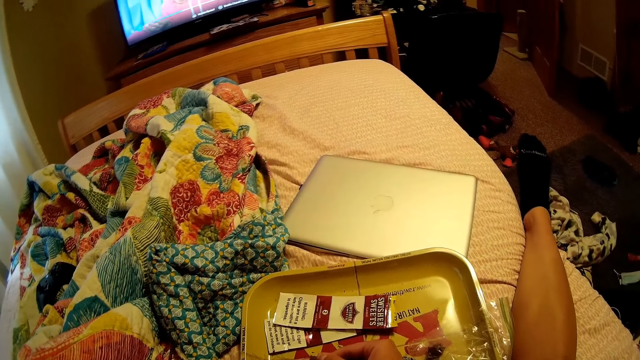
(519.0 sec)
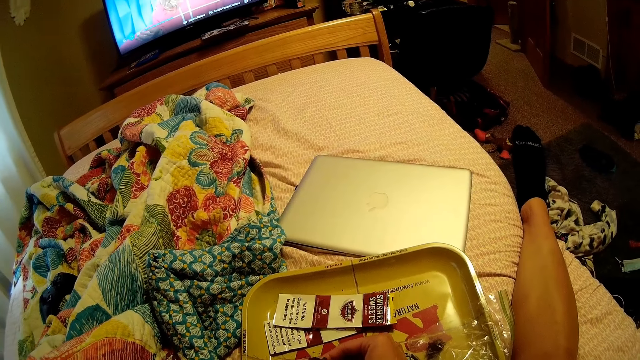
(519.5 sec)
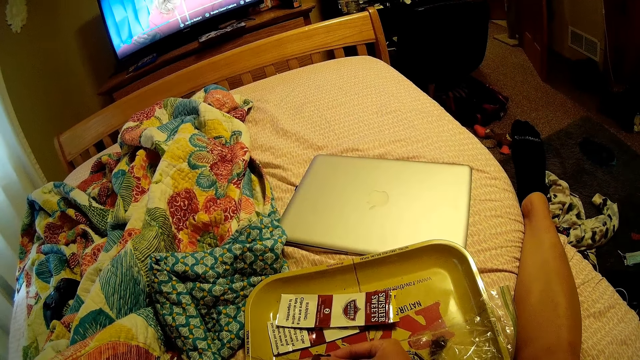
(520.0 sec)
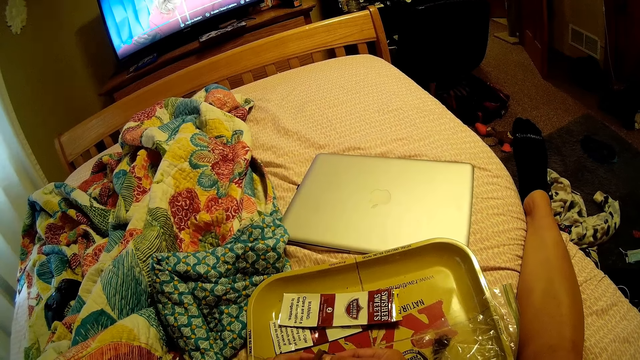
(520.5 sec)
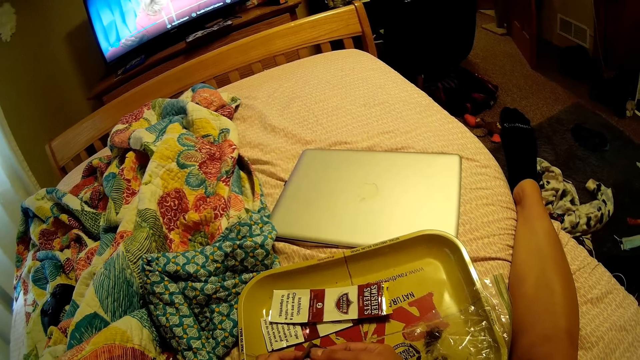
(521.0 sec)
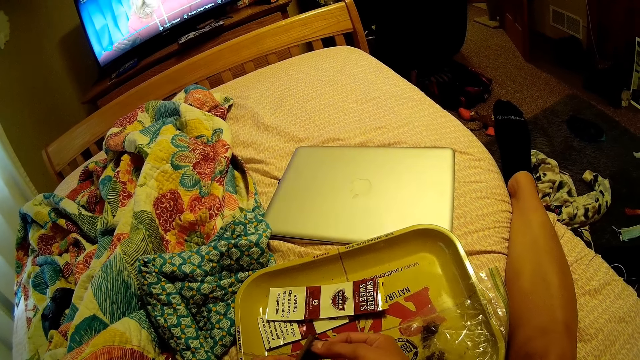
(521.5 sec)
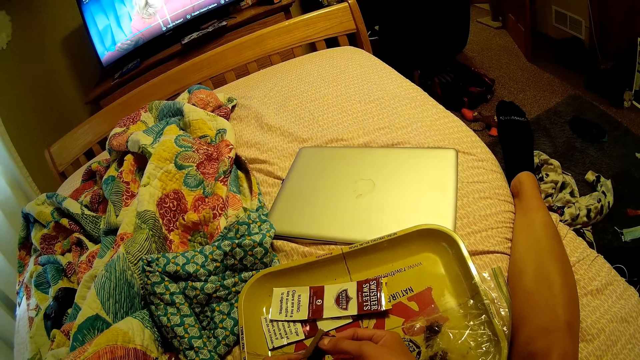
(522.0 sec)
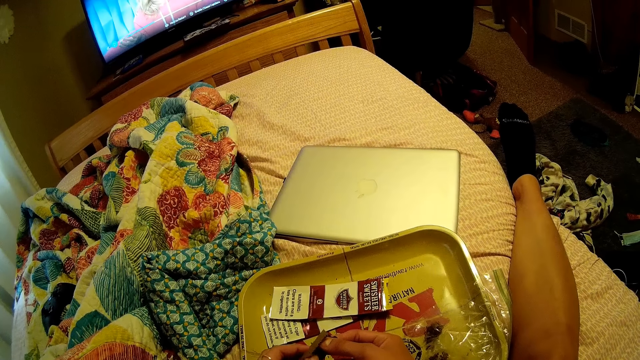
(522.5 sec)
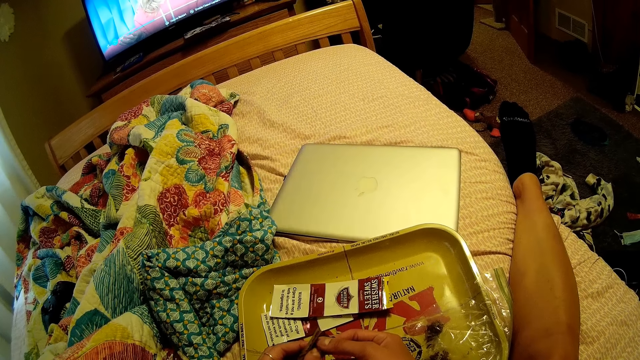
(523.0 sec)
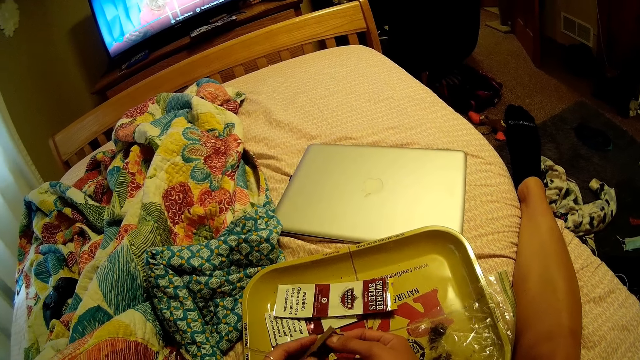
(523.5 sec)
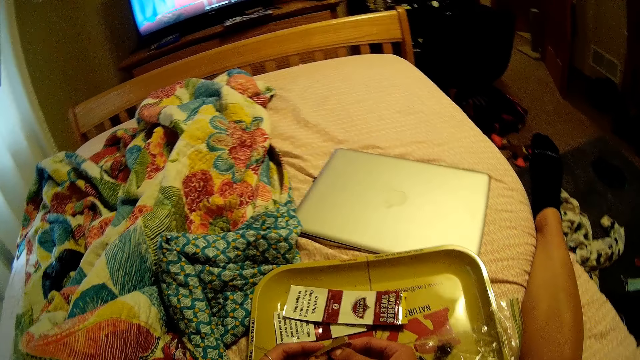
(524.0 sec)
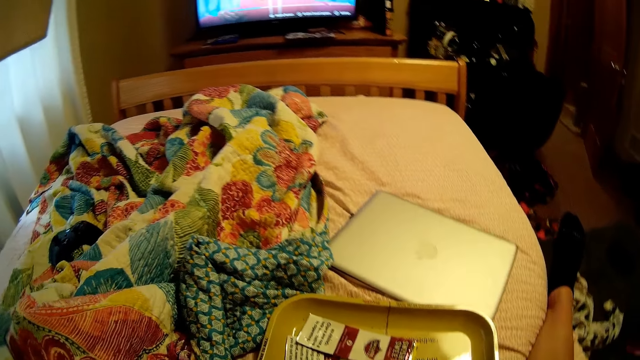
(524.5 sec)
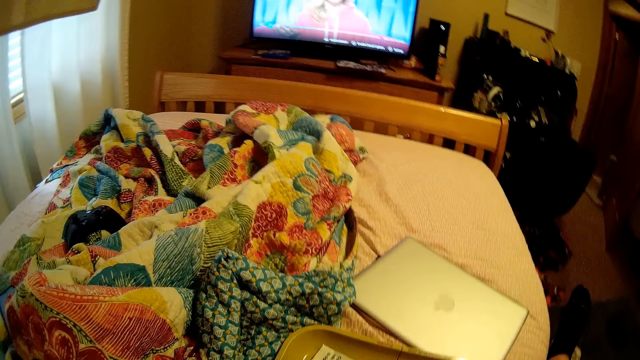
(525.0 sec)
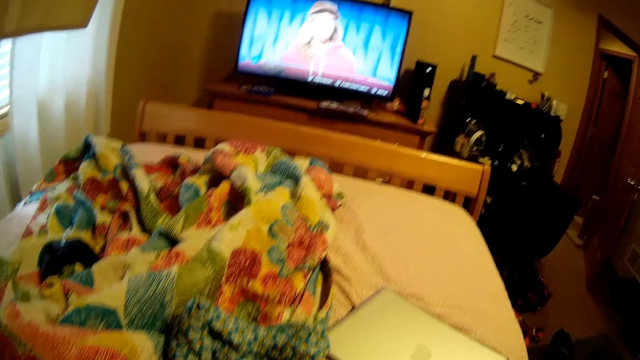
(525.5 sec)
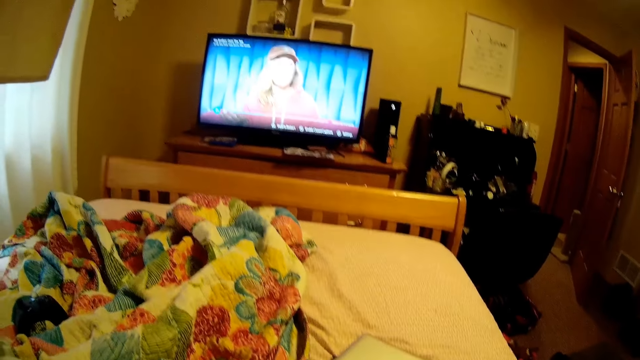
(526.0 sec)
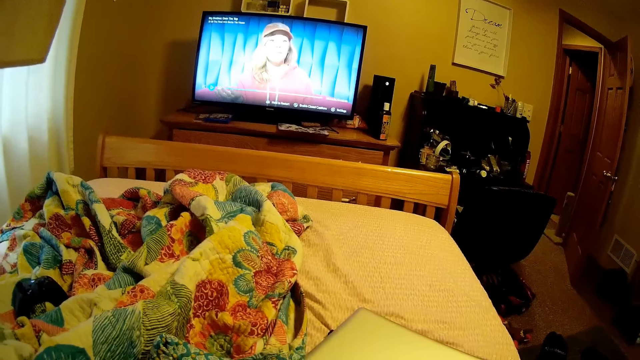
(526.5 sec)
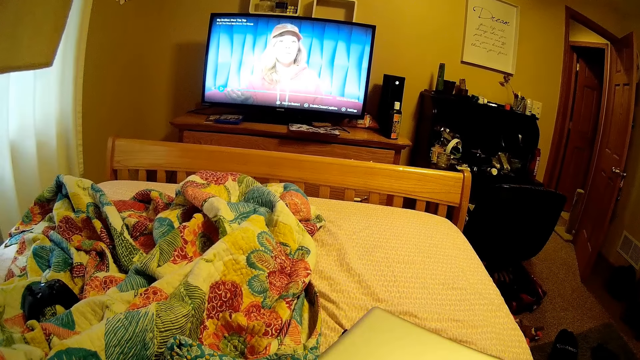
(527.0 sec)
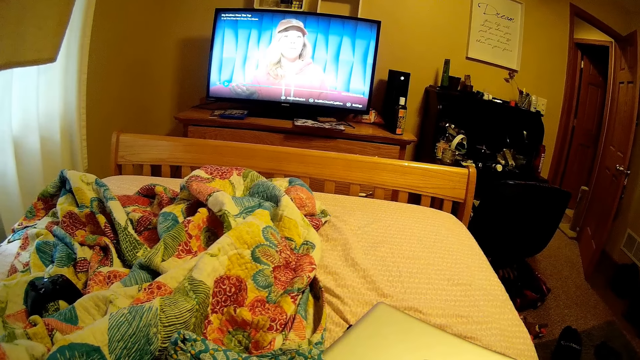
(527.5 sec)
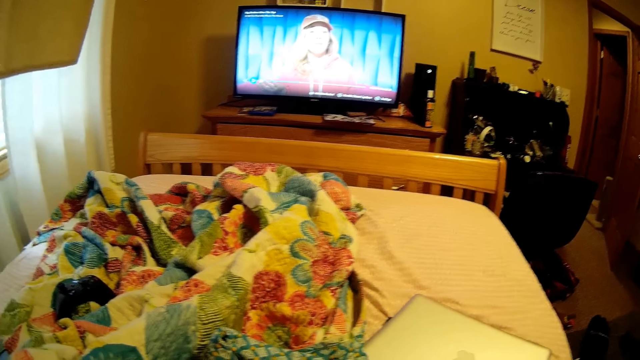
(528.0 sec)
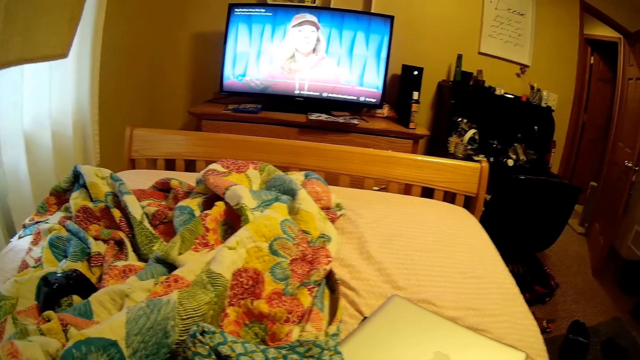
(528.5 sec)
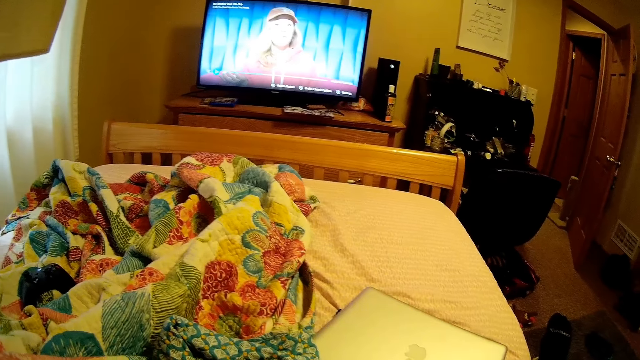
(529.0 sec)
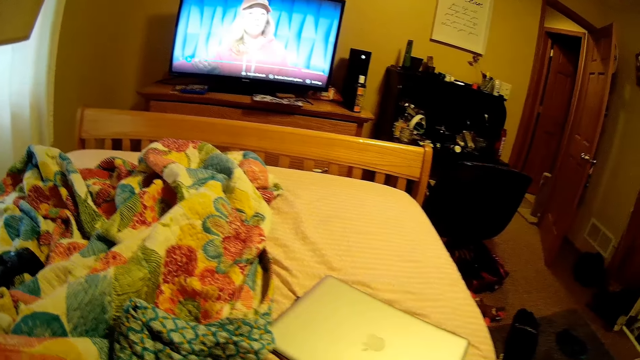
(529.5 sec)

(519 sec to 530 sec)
The camera wearer looks around. They look around repeatedly.

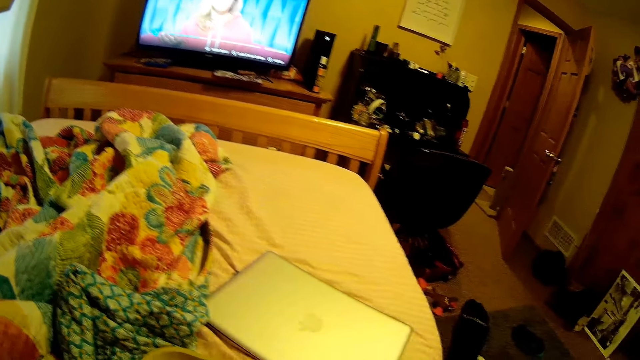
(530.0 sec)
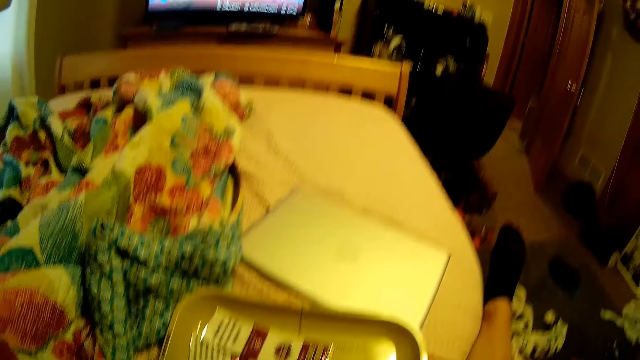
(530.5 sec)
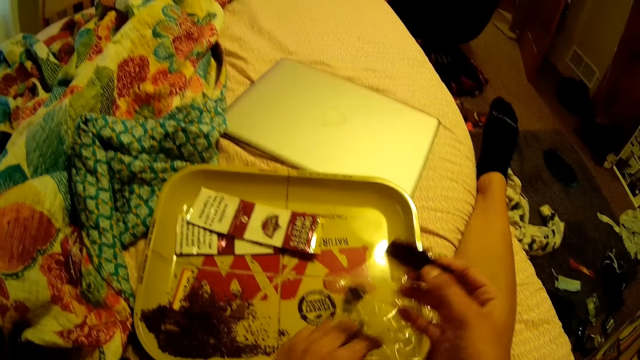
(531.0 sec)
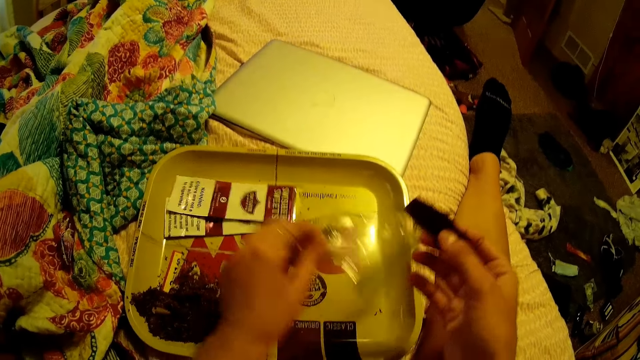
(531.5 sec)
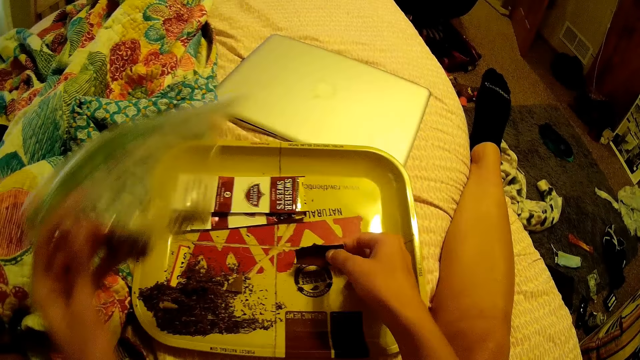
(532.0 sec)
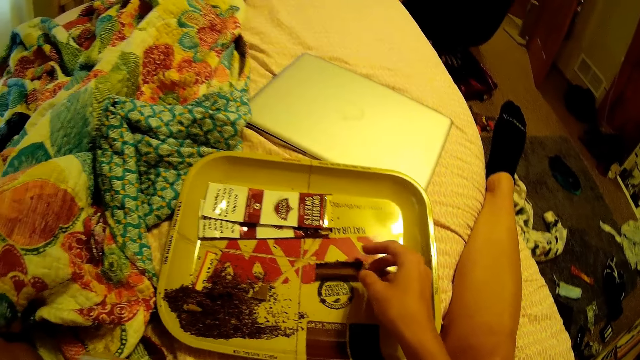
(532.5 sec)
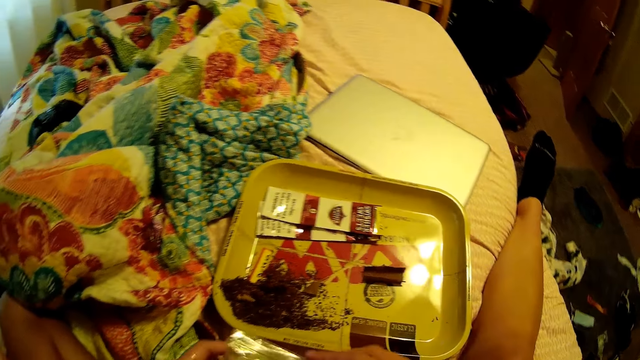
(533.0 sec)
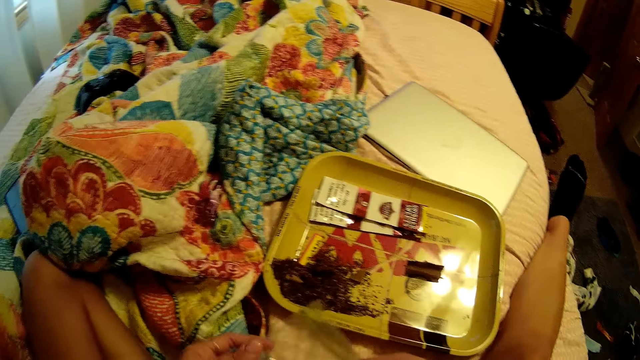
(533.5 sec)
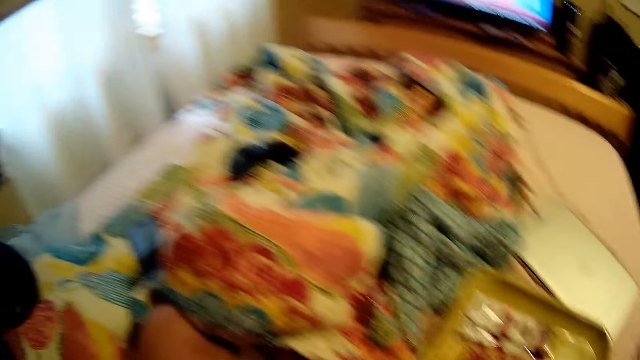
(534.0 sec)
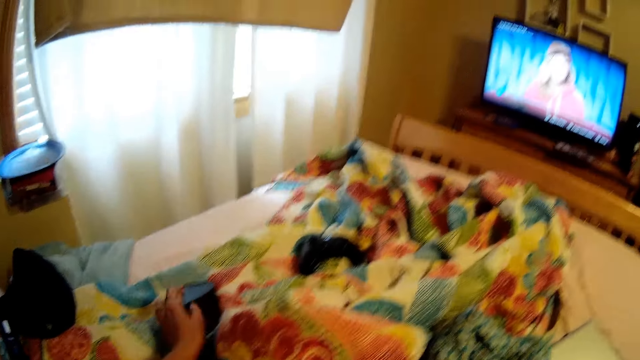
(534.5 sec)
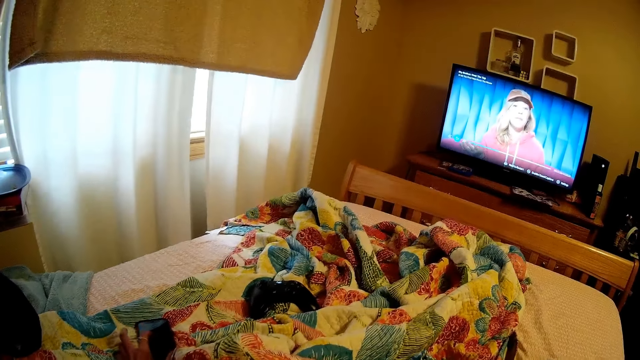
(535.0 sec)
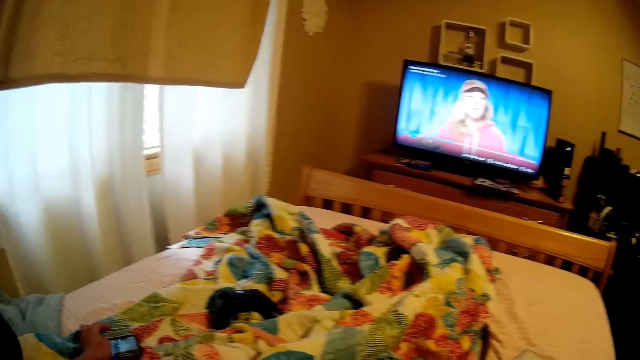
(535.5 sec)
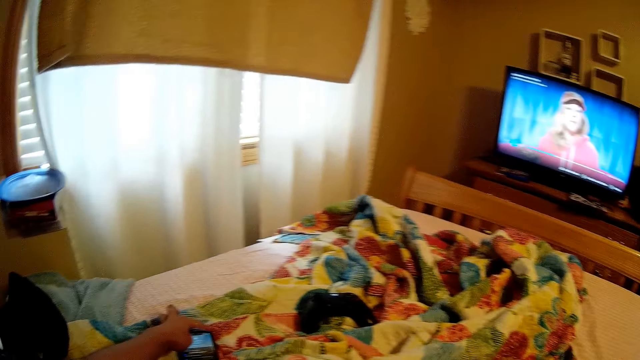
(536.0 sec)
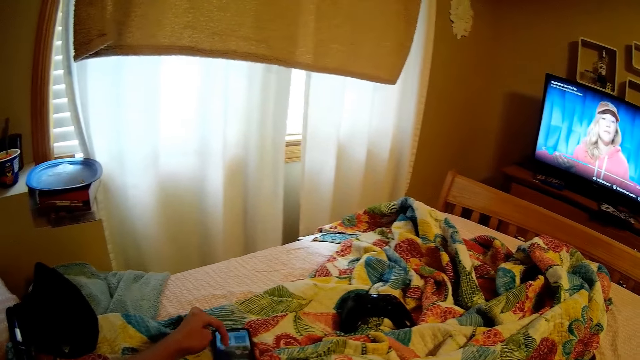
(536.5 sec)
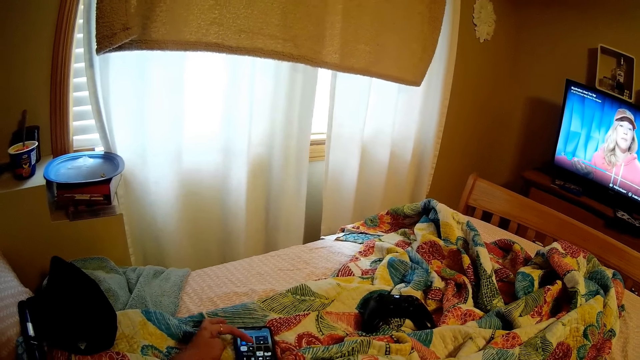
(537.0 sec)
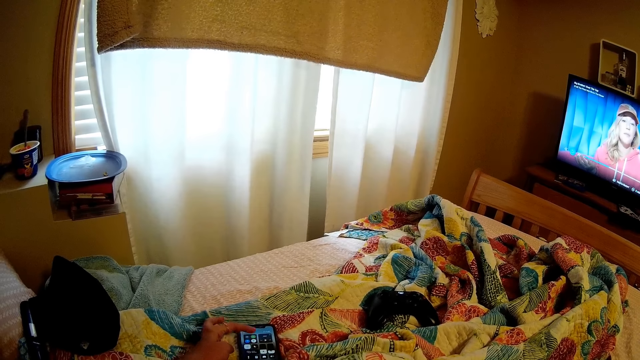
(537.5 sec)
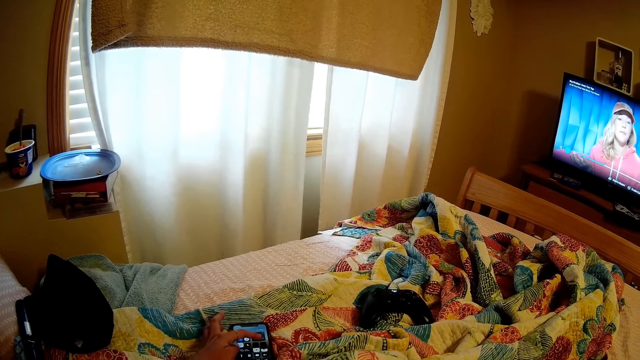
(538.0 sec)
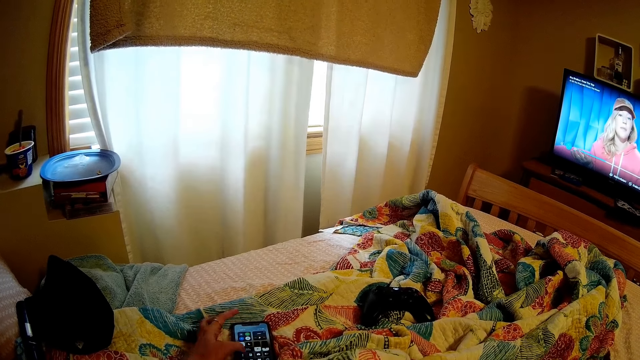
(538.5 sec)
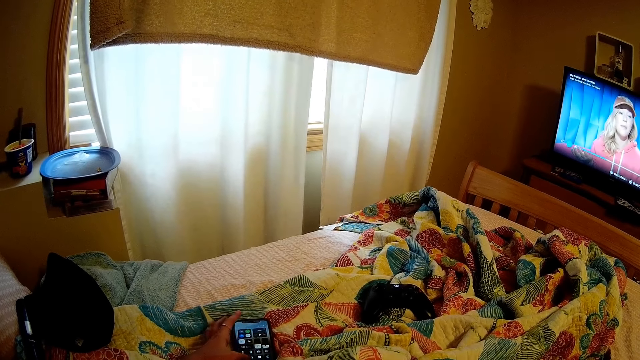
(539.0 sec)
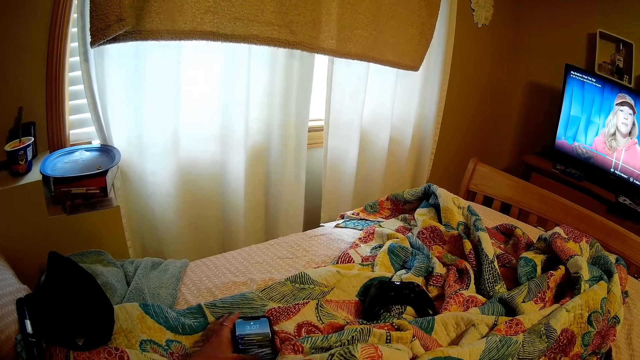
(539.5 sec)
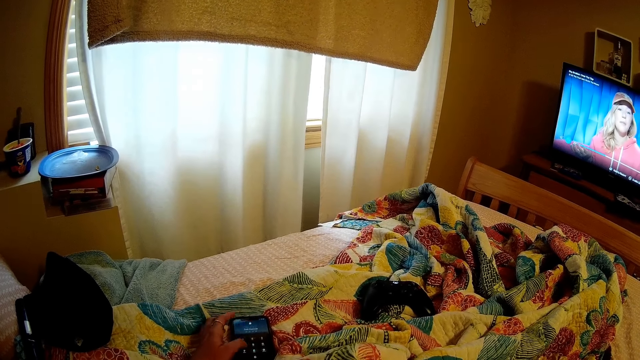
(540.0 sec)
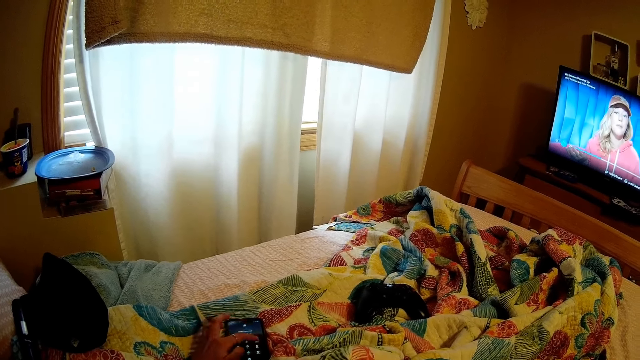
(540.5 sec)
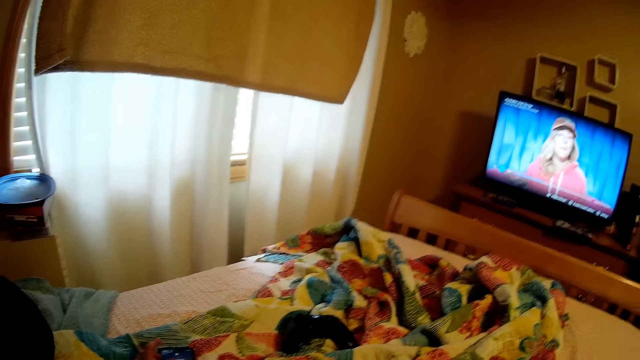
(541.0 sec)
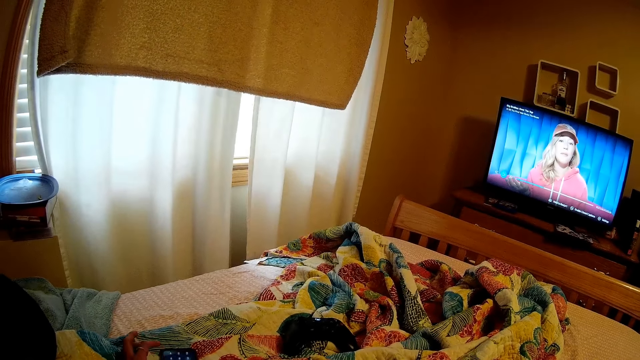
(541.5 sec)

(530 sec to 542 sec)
The camera wearer touches the rizla with something. She picks up a plastic bag from the tray with her left hand. She places the rolling paper in her right hand on the tray. She holds the plastic bag with both her hands. She looks around. She operates a phone on the bed with her left hand. She looks around again.
